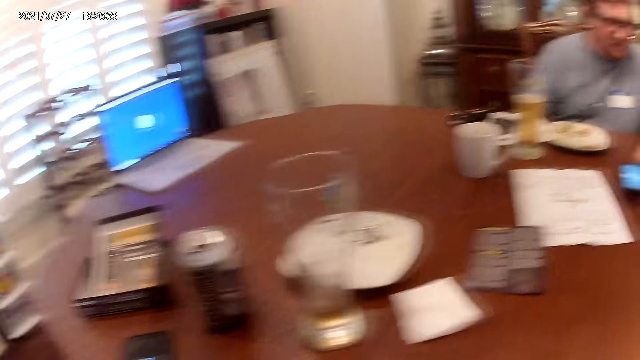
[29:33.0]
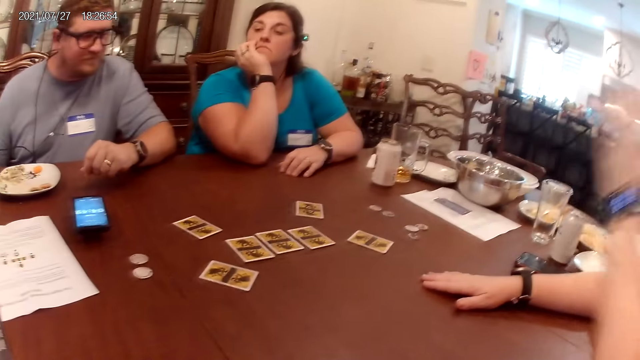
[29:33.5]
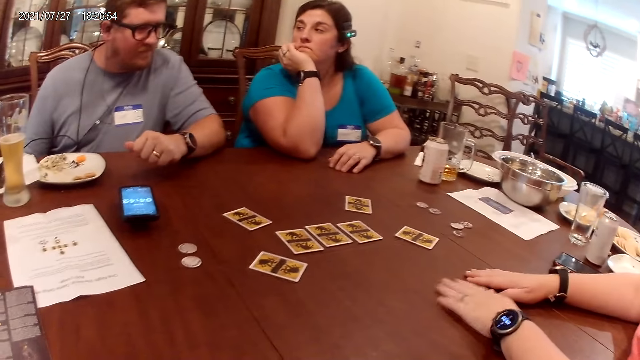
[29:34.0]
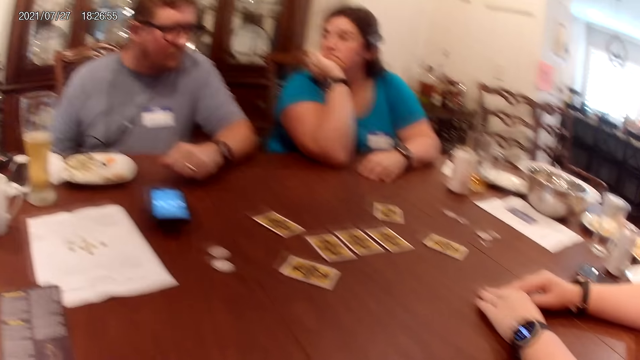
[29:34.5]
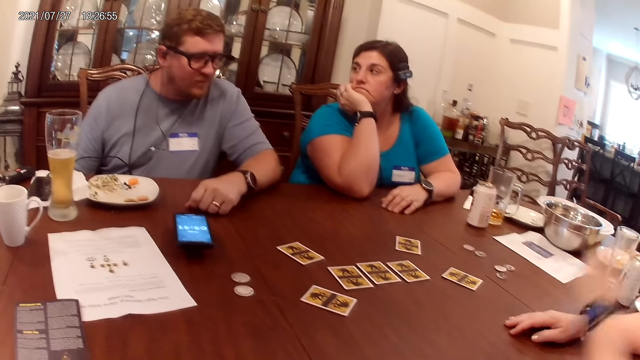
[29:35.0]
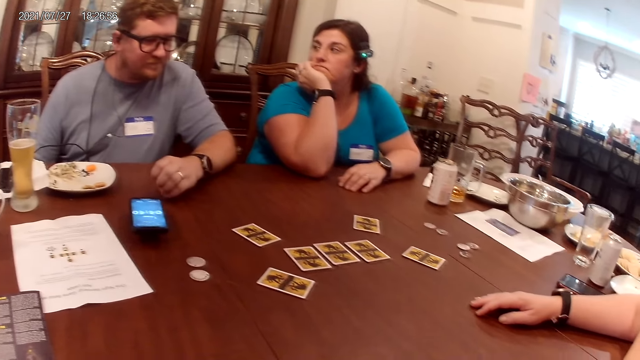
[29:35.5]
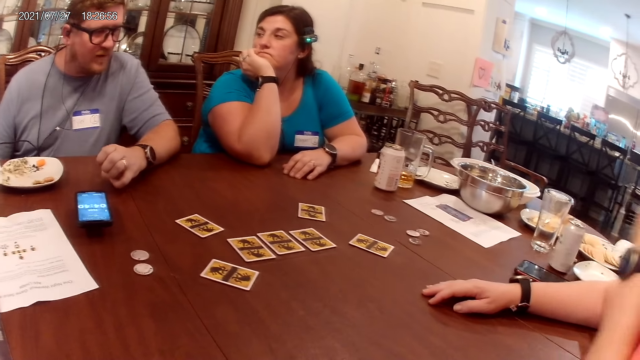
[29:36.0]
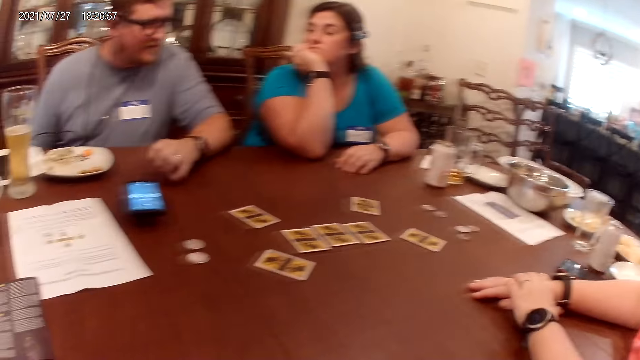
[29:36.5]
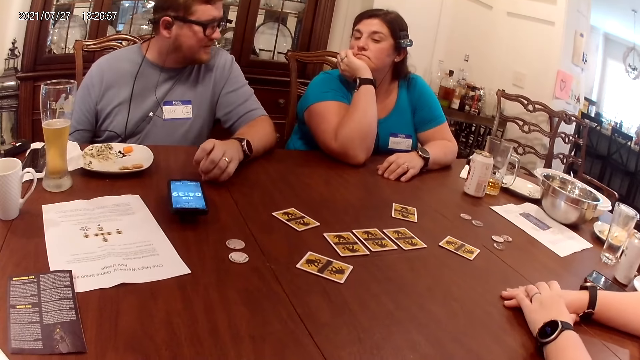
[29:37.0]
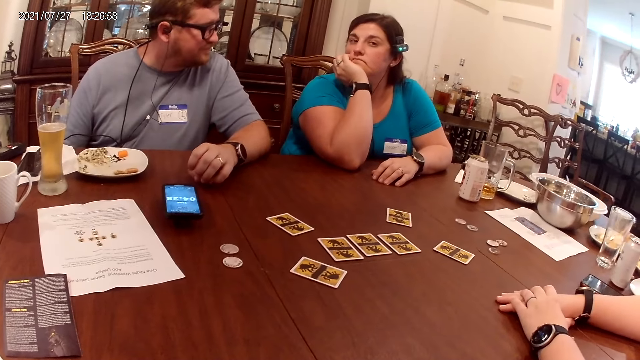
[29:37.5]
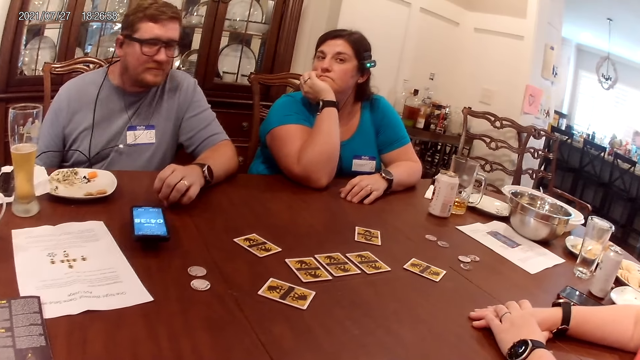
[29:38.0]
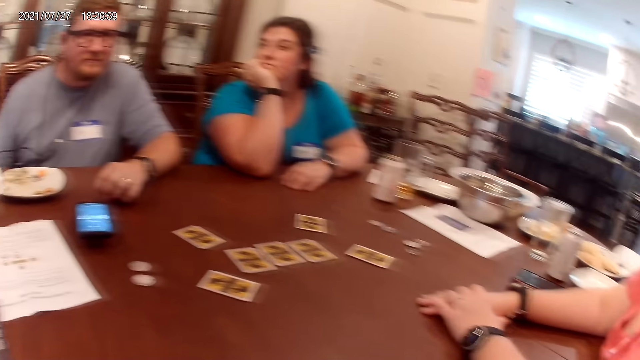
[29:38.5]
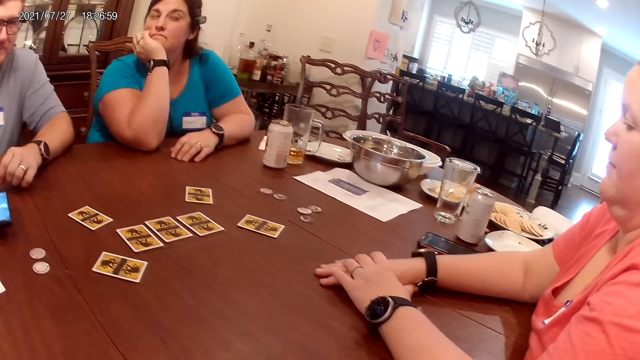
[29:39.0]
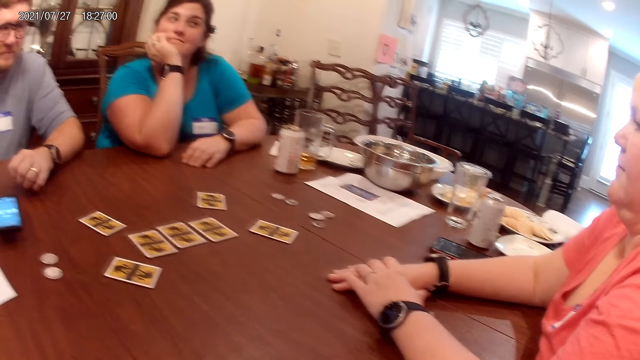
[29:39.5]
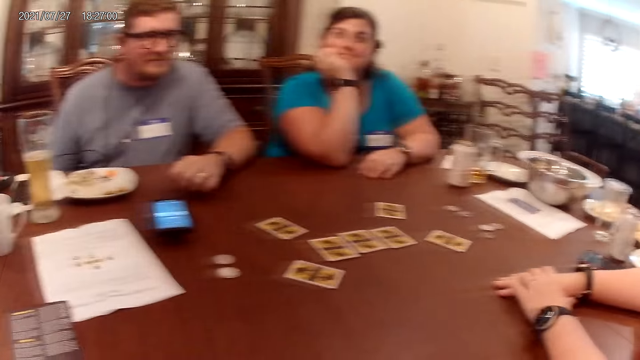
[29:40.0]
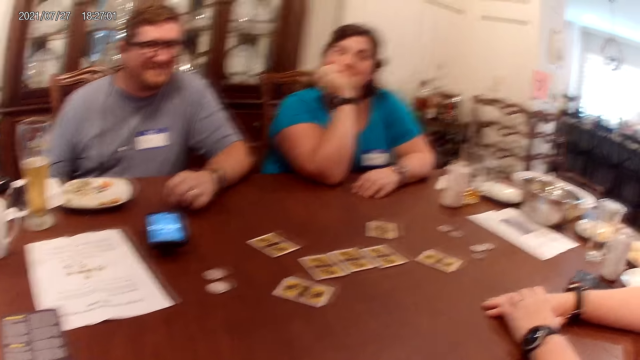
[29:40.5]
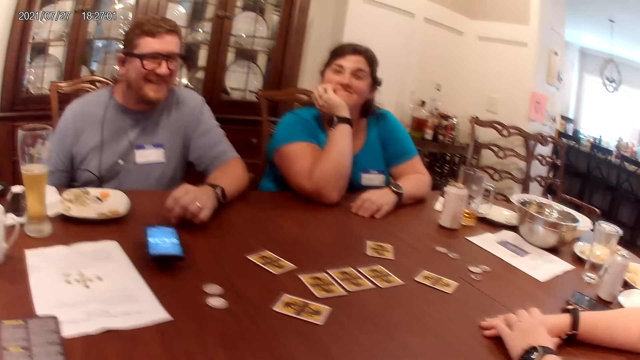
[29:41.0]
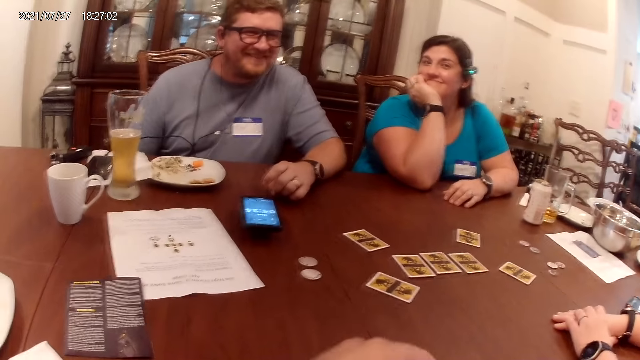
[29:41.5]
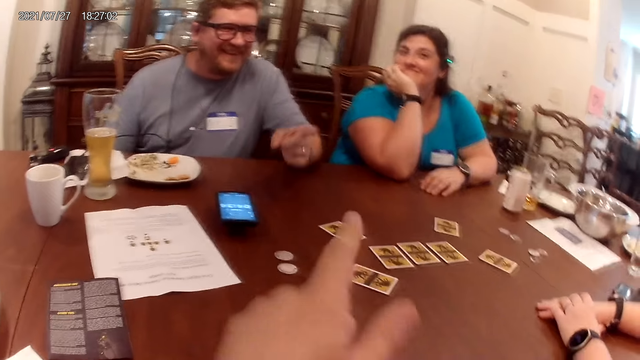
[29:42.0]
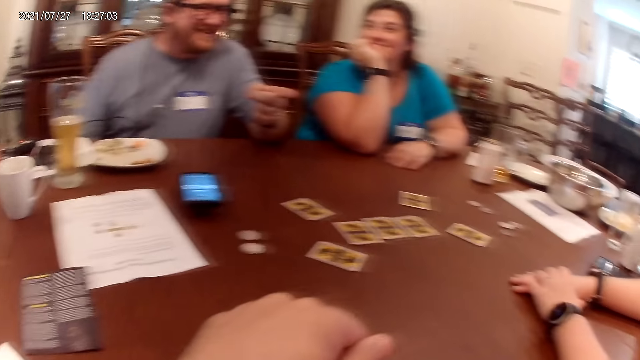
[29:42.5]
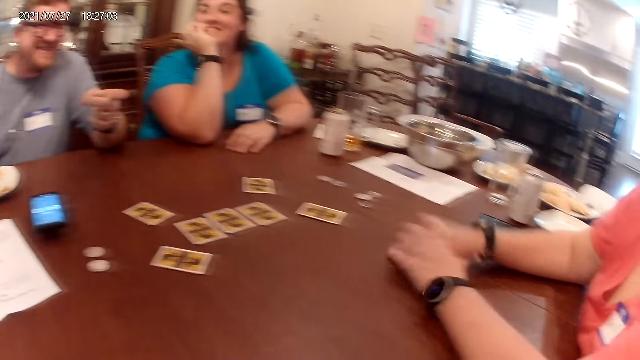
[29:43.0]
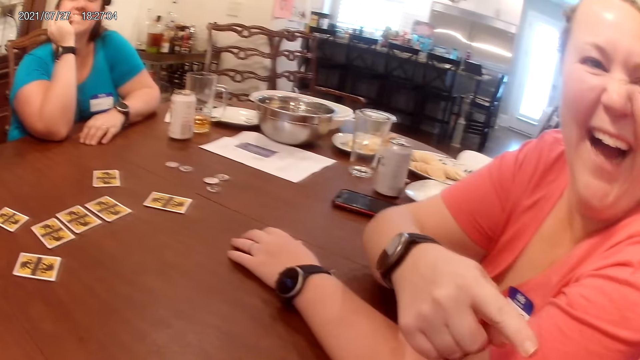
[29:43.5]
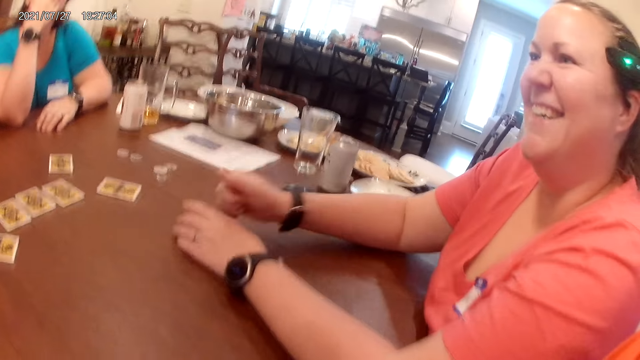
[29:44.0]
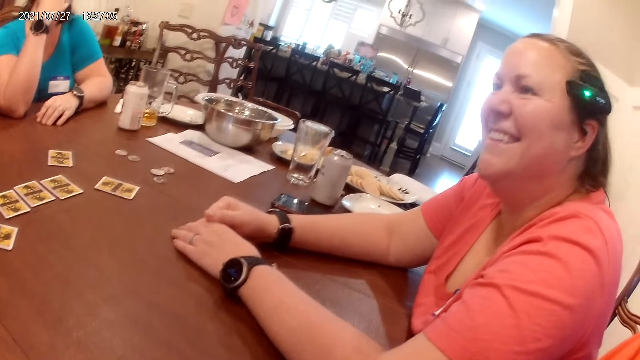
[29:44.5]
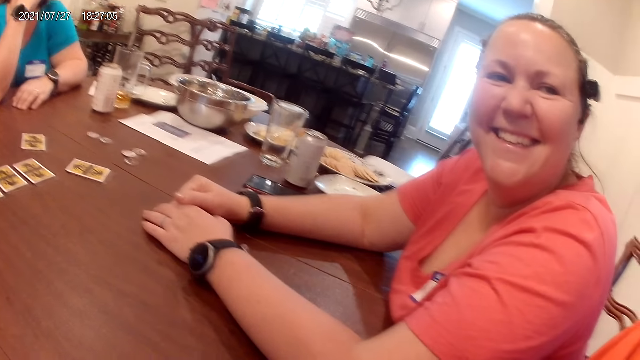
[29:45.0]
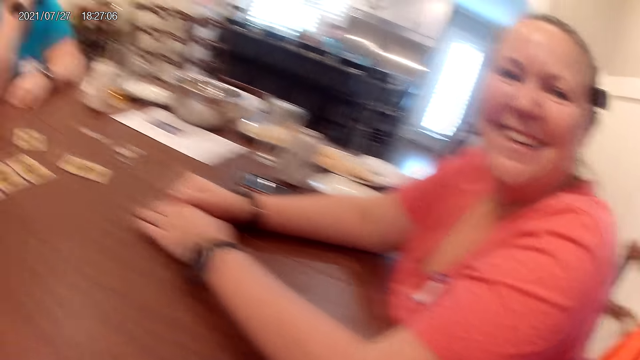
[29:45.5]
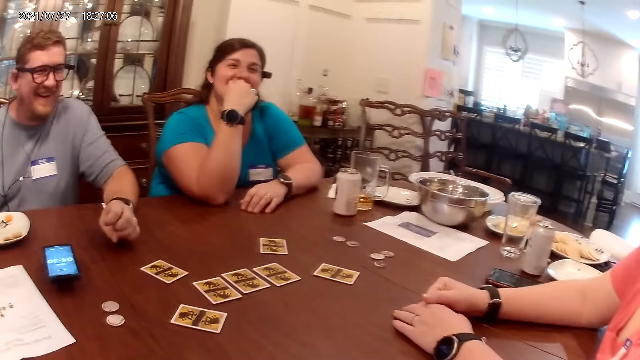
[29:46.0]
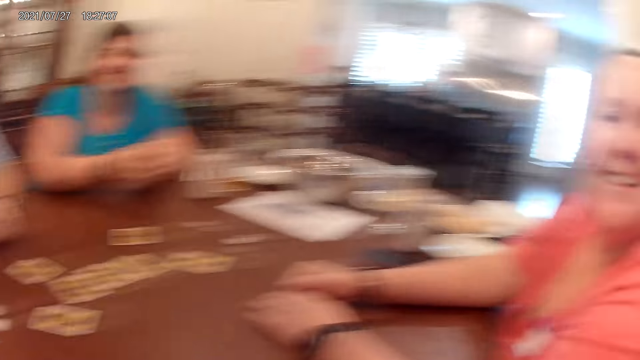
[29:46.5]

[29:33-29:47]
The camera wearer looks around. A person puts his left hand on the table and touches his face. The camera wearer looks around. The person interacts with the camera wearer.

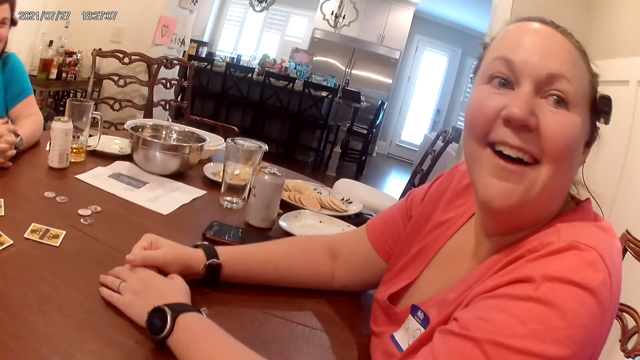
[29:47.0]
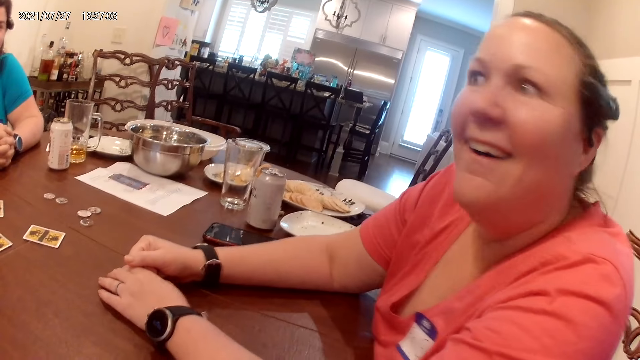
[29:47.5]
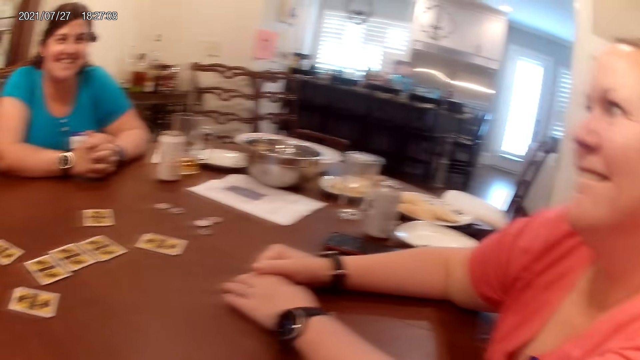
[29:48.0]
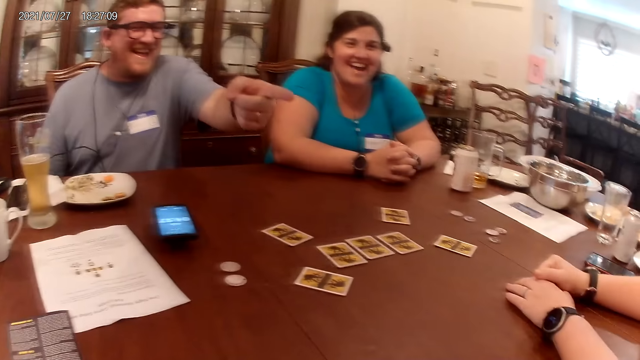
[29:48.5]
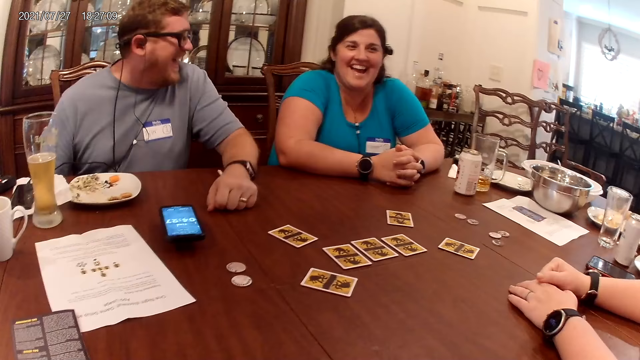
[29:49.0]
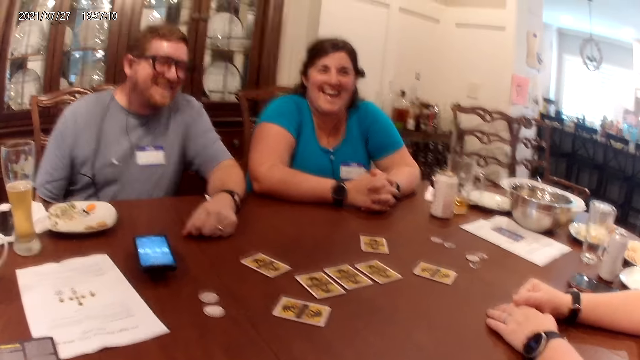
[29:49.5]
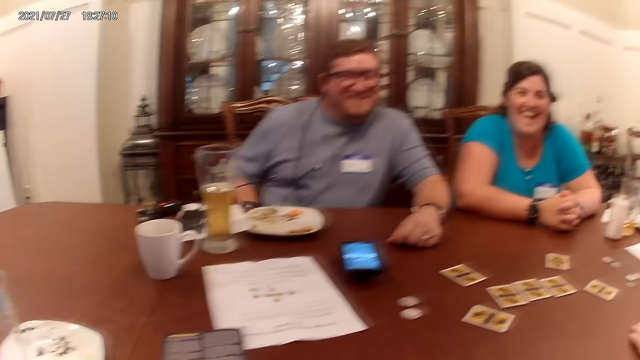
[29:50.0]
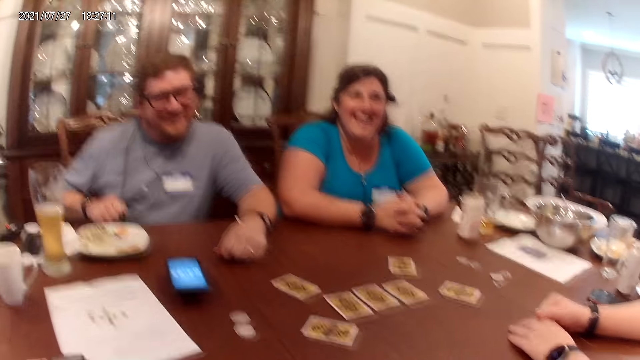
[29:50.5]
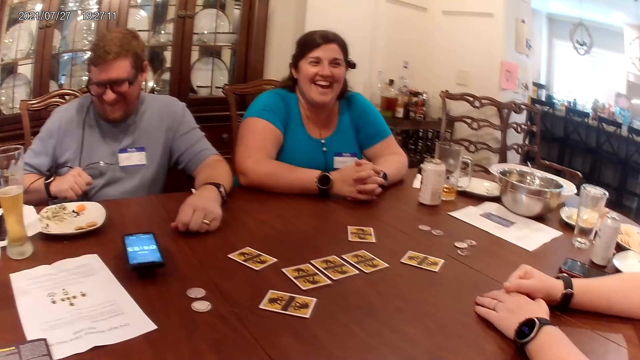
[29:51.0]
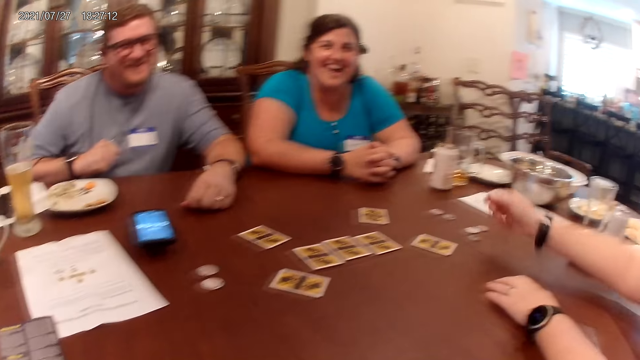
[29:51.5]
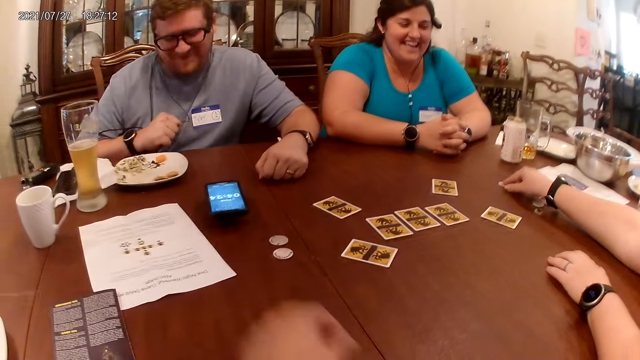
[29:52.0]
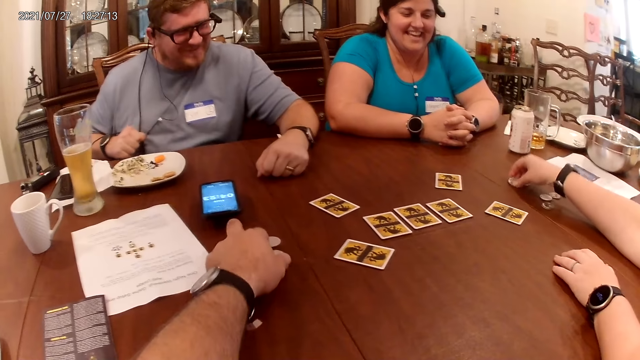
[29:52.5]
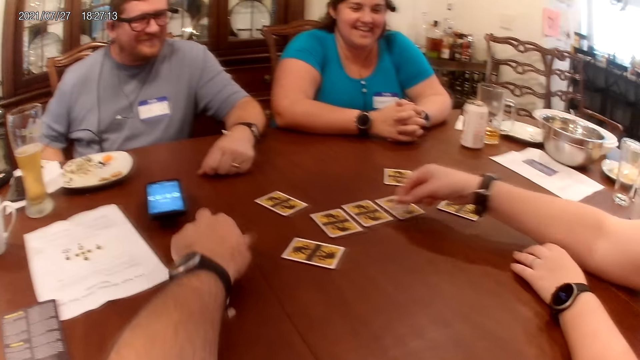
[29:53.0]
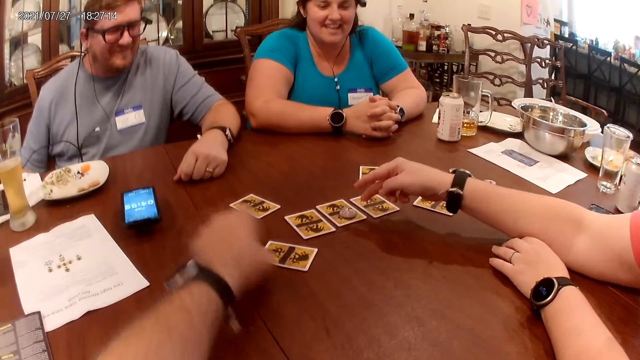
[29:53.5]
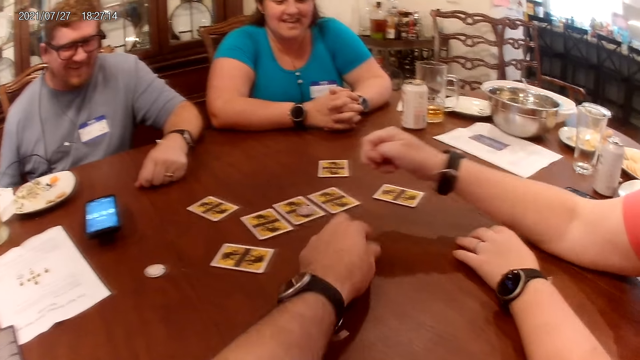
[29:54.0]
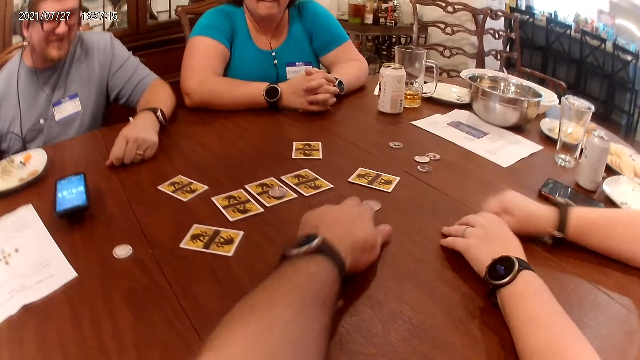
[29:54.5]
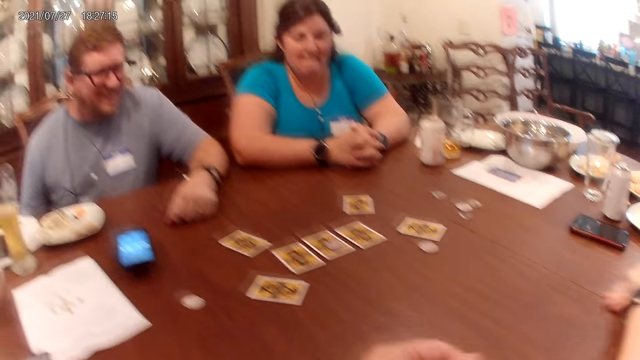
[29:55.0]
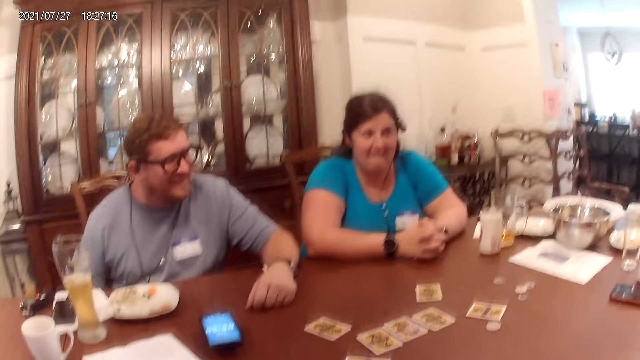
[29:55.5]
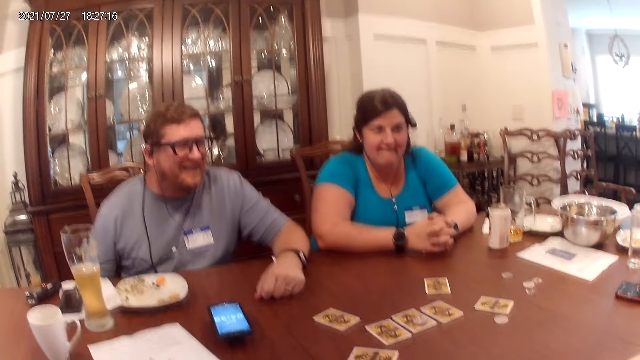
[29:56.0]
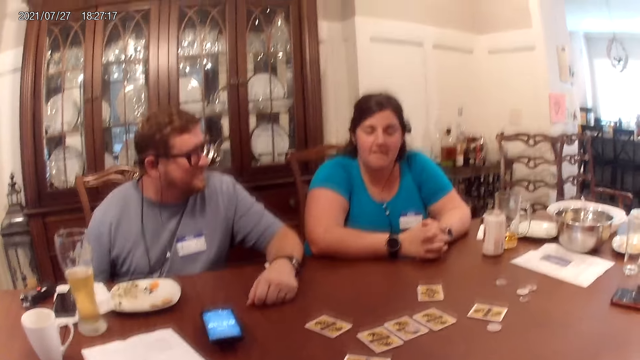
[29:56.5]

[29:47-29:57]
A person points at a woman. The woman picks up a game token from the table with her right hand. The camera wearer moves a game token with his left hand. The woman places the game piece in her right hand on a card on the table. The camera wearer picks up a coin. He throws the coin on the table.
